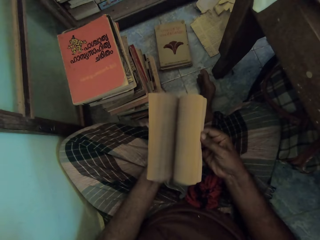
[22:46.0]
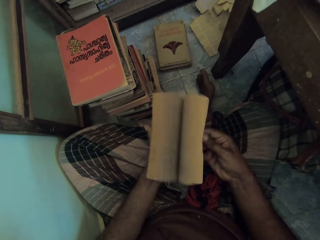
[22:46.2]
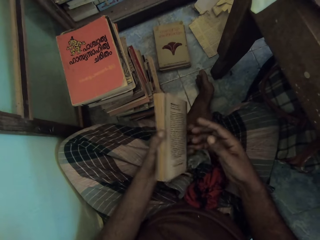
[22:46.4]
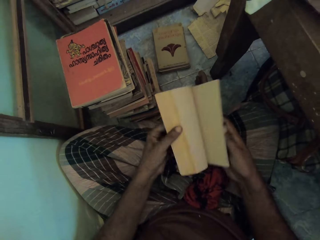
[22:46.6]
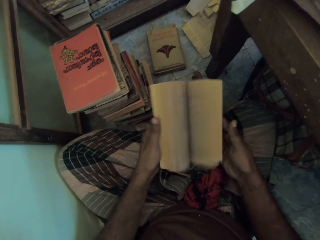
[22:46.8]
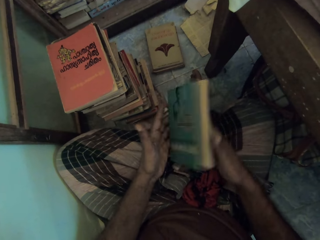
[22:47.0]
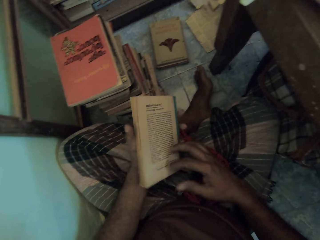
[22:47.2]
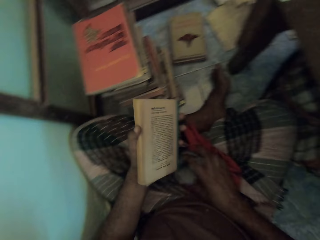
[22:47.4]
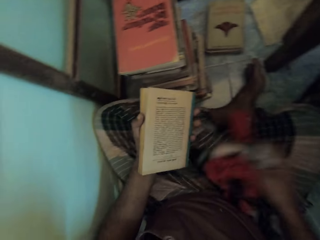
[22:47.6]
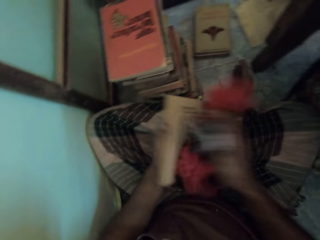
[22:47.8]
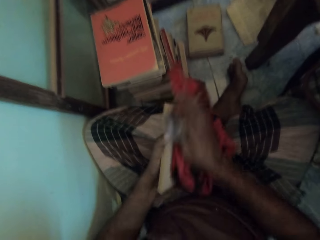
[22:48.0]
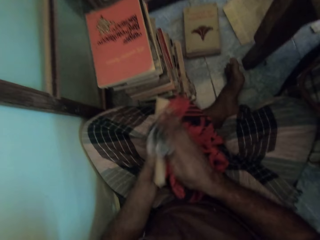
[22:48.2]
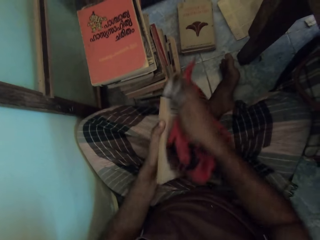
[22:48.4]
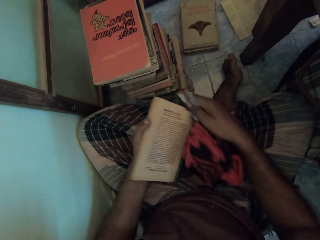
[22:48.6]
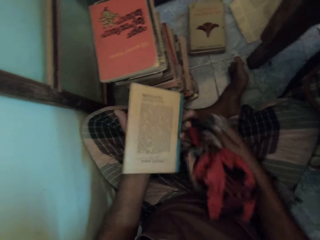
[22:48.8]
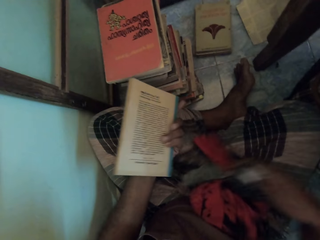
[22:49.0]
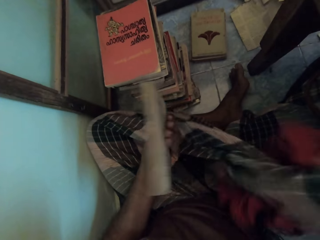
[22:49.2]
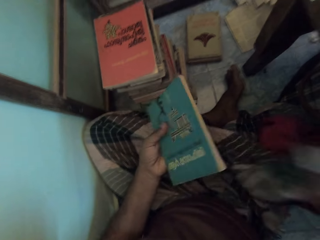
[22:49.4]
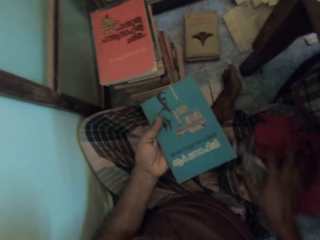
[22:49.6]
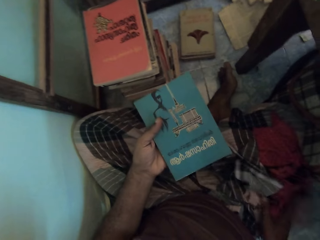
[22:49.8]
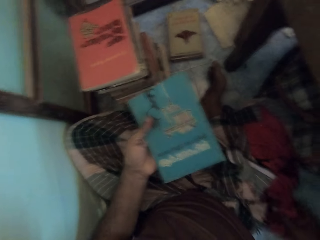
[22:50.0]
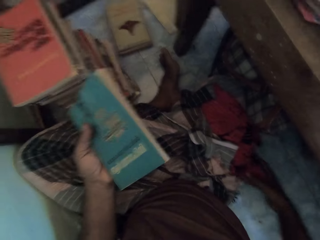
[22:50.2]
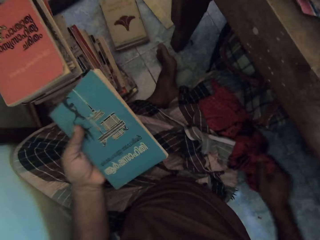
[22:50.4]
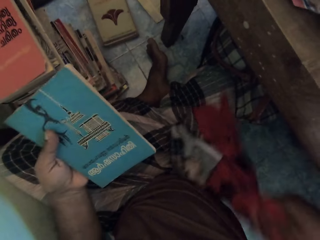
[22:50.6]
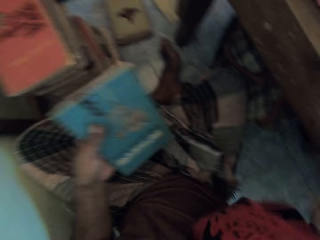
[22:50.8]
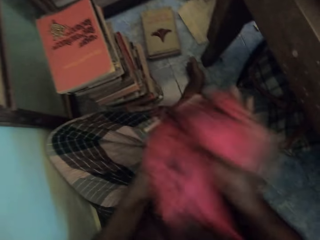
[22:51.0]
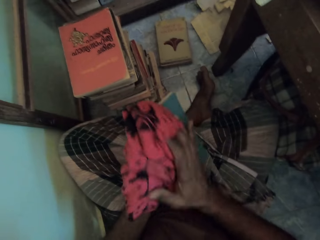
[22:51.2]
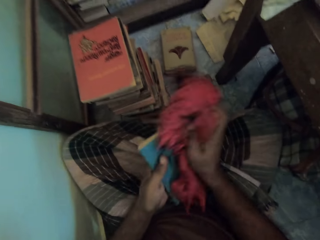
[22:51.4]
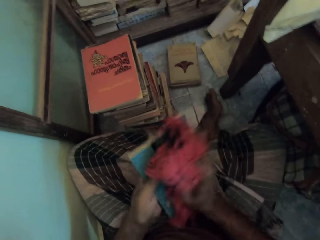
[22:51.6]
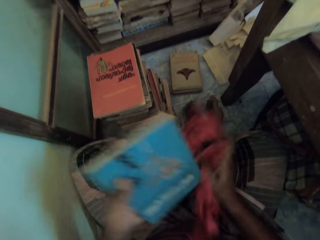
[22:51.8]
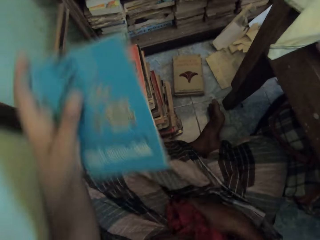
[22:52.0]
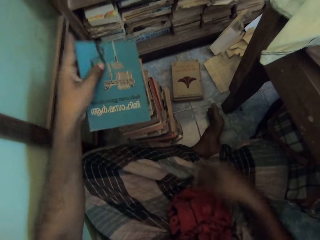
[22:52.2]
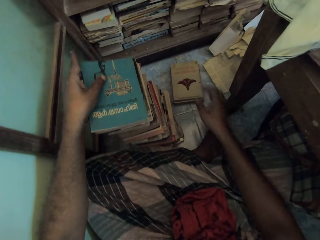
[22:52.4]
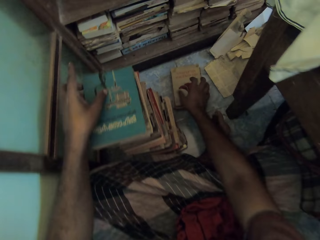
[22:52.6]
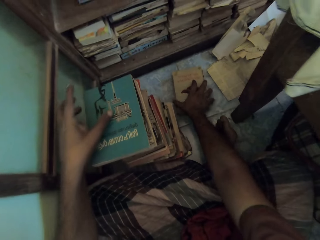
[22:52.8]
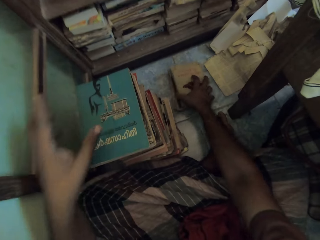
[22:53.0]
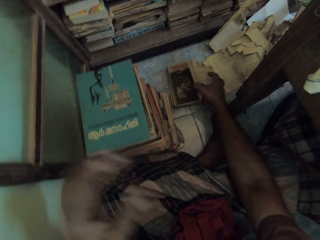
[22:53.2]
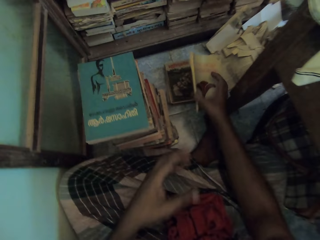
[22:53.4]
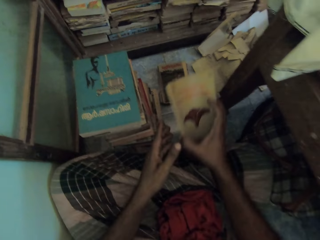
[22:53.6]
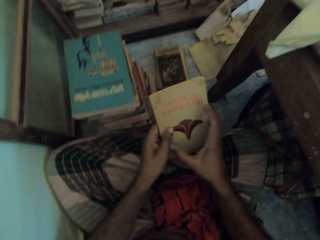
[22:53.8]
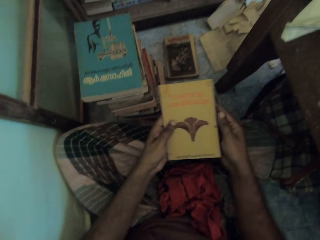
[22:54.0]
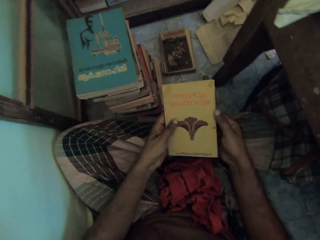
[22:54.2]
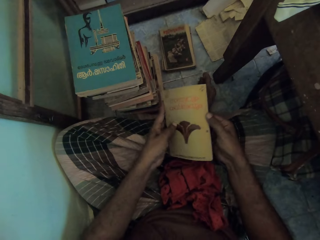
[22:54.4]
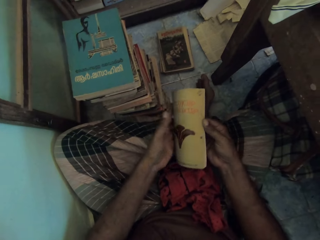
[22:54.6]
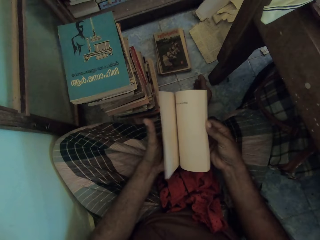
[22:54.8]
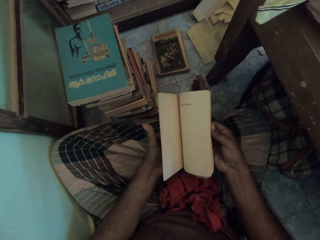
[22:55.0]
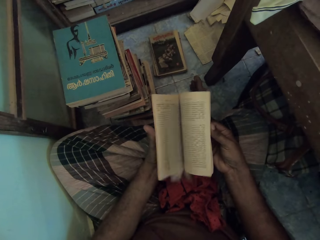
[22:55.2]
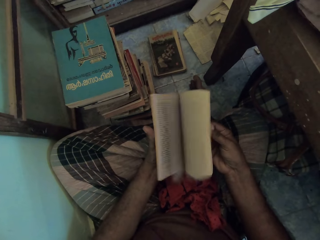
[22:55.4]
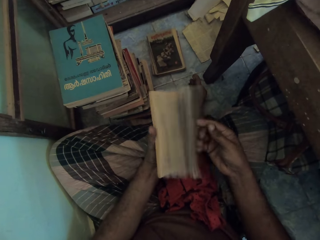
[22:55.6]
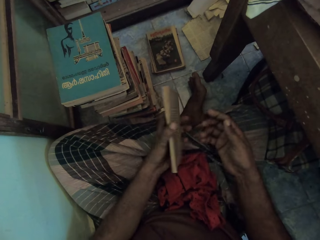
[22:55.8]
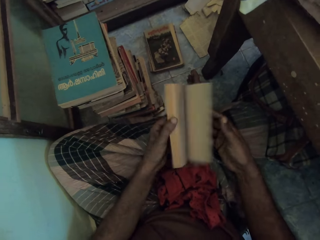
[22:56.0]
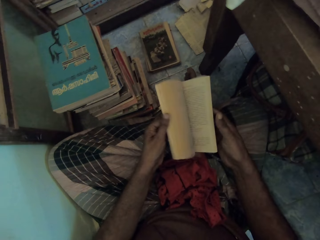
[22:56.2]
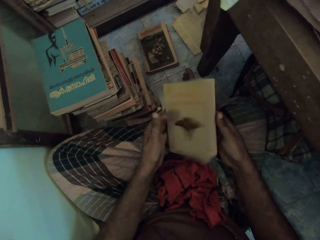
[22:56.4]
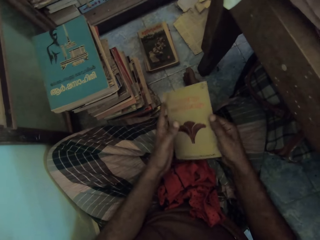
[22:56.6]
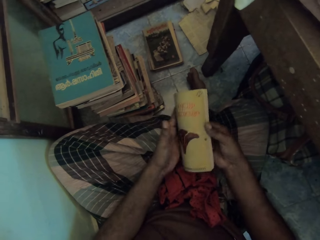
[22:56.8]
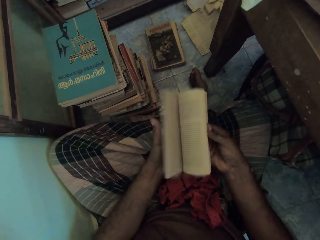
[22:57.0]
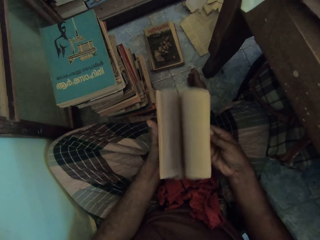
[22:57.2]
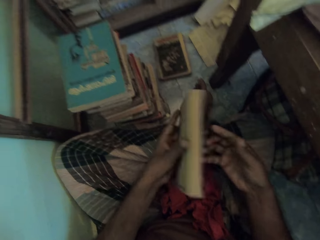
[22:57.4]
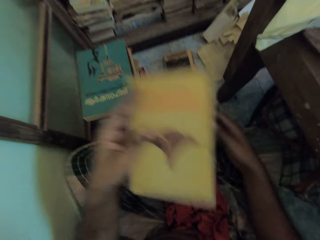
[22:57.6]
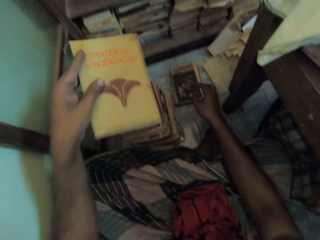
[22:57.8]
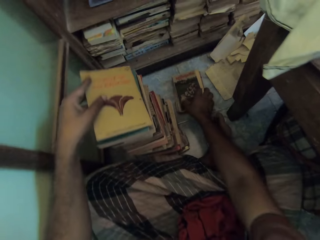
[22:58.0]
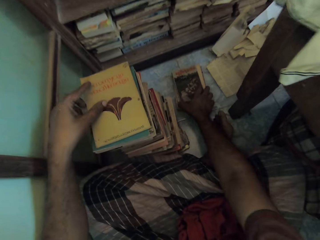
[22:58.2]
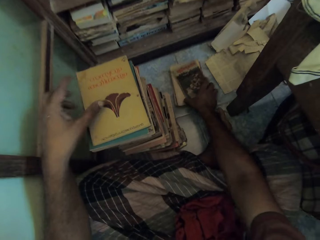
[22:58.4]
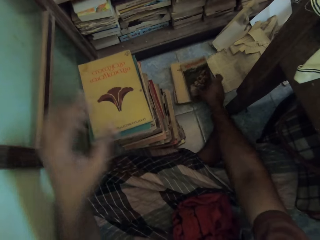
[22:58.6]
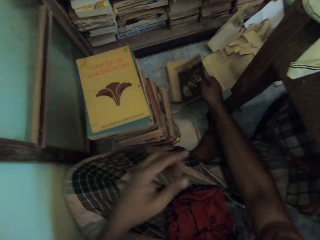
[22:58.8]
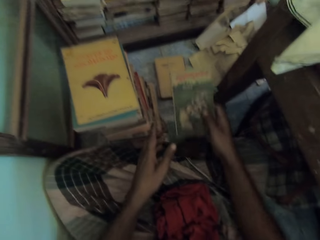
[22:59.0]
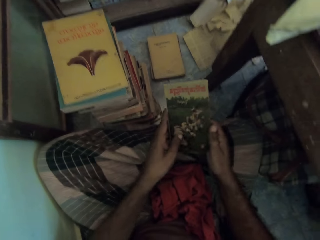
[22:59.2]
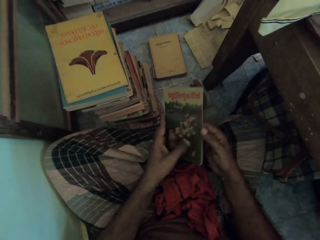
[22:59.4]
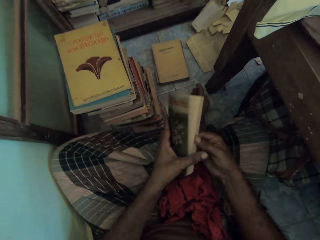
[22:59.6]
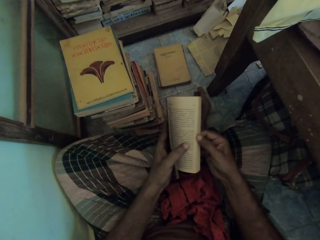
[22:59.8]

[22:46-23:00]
The camera wearer checks the pages of a book. They flip the book. They pick up a piece of cloth. They wipe the book with the piece of cloth. They adjust the piece of cloth. They drop the piece of cloth on the floor. They wipe the book with the piece of cloth. They drop the piece of cloth. They put the book on the pile of books. They pick up a book on the floor. They check the pages of the book. They flip the book. They put the book on the pile of books. They pick up a book on the floor.

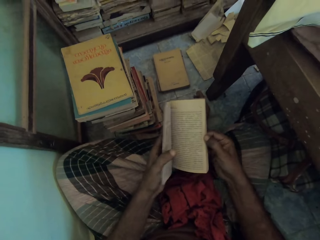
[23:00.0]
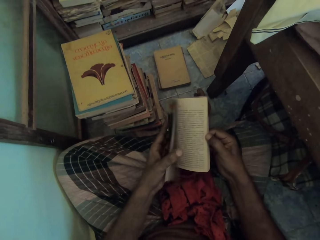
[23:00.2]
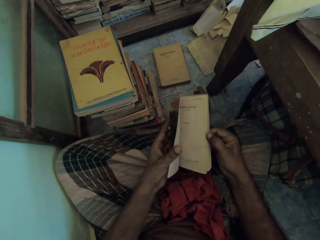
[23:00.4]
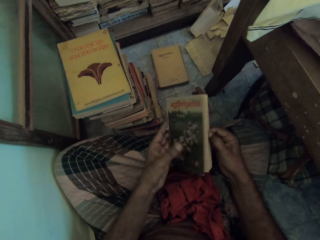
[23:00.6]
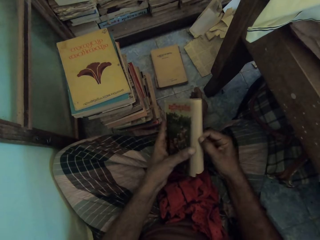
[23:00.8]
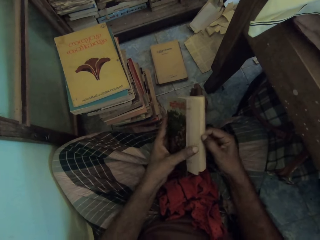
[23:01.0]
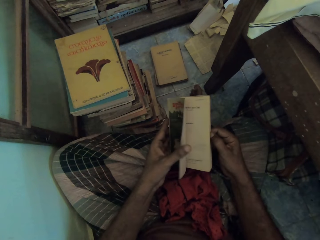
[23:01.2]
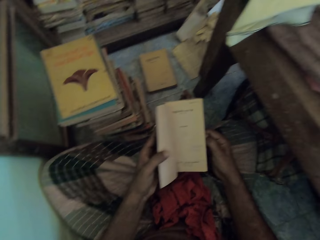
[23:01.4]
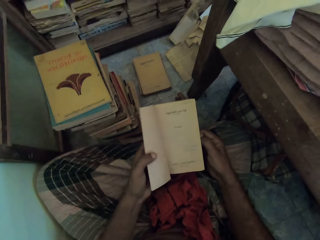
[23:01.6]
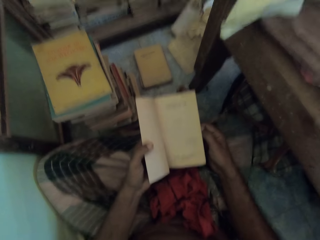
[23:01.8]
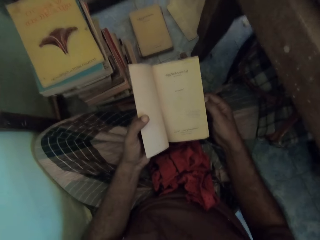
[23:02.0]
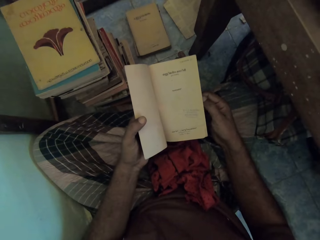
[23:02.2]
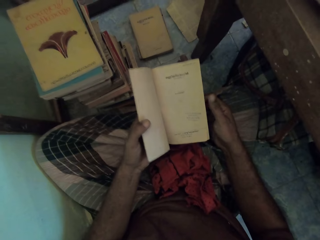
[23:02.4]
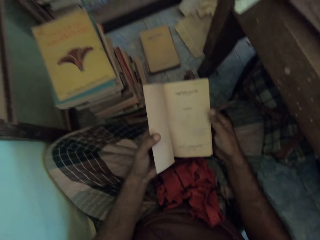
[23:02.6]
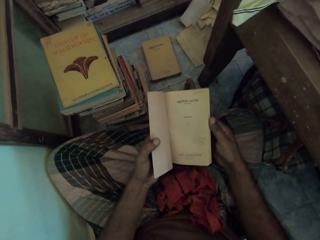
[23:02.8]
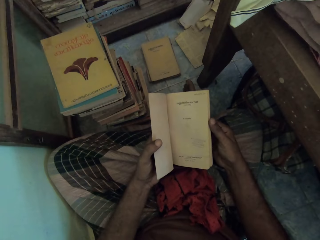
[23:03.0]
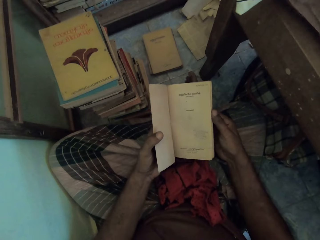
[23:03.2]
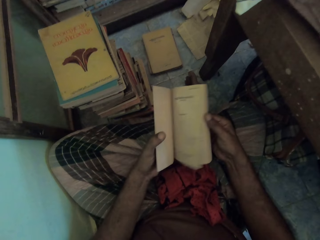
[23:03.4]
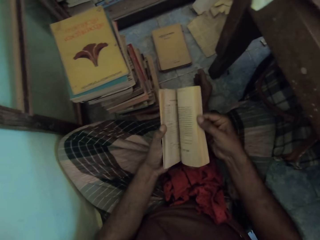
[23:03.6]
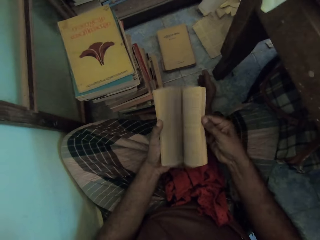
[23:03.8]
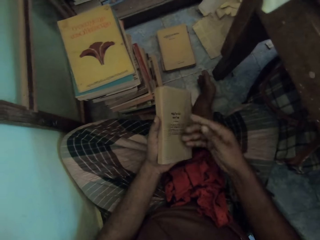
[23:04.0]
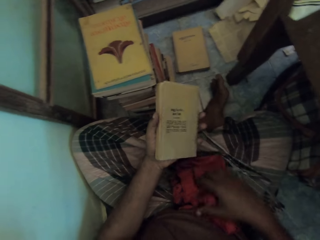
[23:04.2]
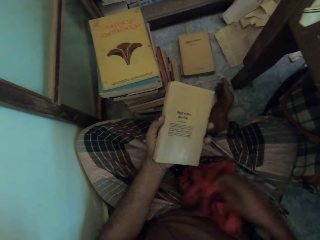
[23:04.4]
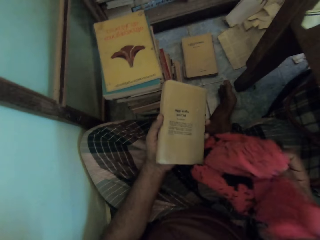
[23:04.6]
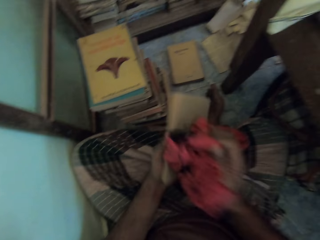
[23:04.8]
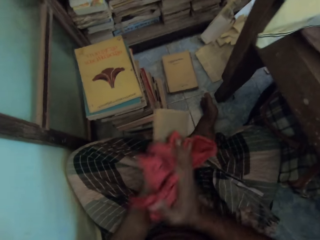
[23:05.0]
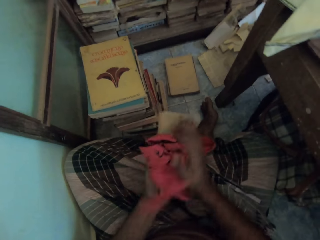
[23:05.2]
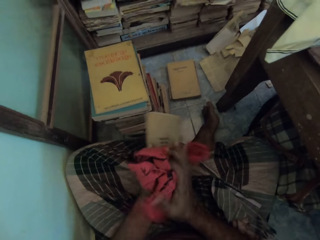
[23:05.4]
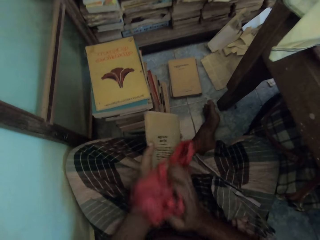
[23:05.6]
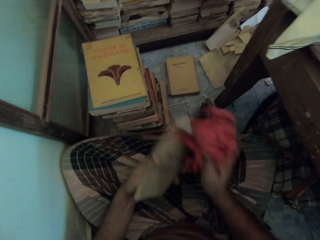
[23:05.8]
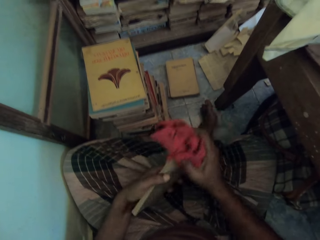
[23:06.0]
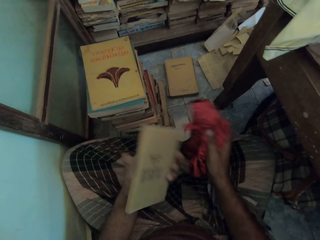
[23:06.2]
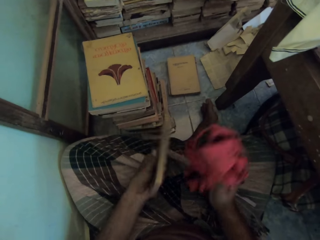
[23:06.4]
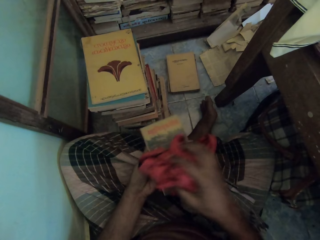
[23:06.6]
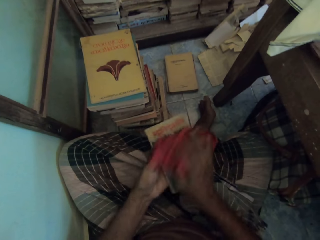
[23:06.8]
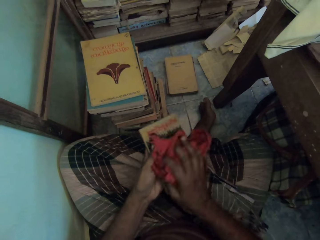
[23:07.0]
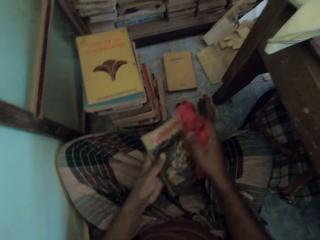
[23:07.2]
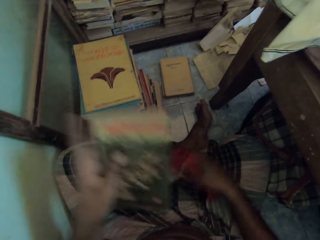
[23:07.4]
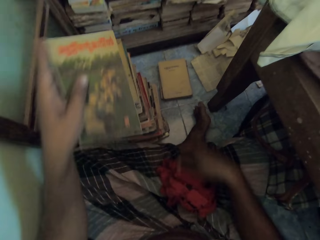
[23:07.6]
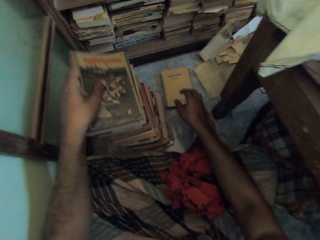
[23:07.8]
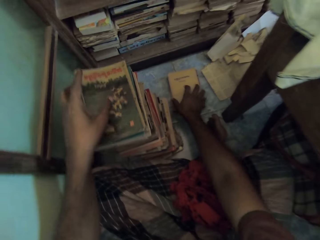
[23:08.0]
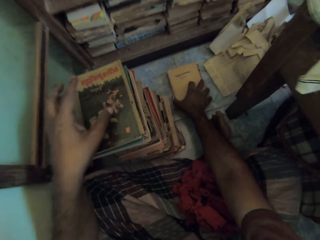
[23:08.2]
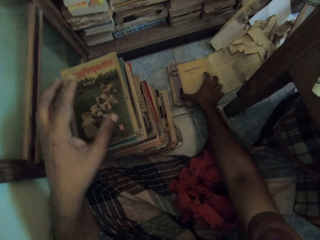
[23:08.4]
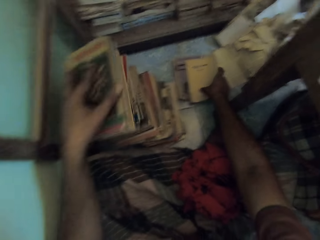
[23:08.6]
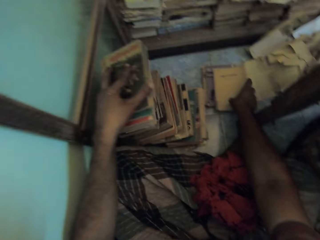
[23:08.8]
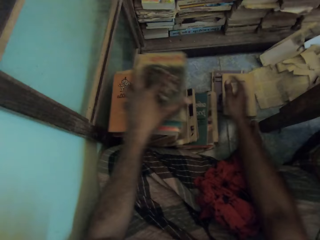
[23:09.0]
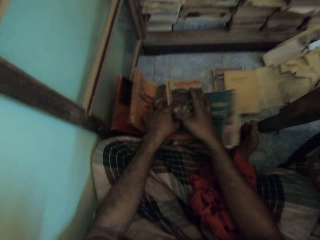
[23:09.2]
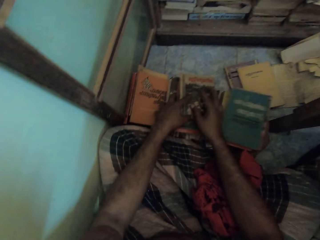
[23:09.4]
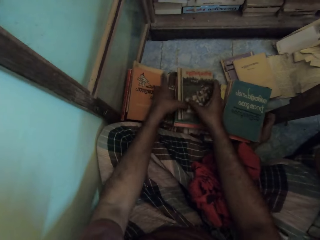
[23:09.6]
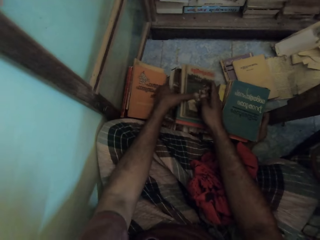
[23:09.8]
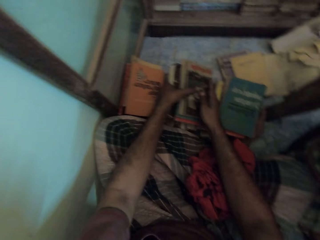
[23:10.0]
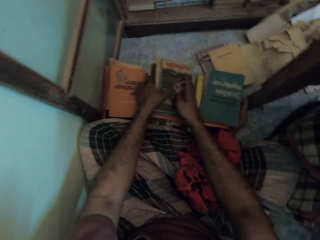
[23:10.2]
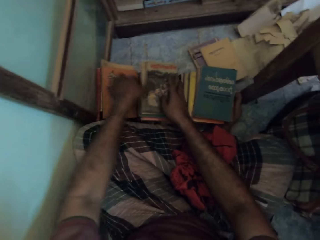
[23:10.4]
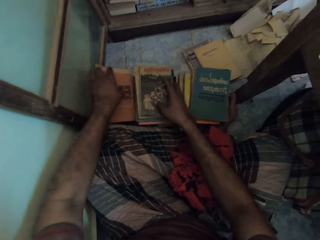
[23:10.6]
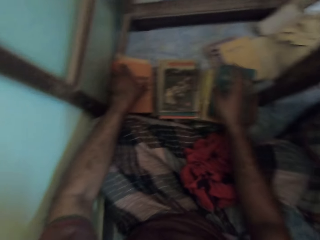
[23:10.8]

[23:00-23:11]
The camera wearer checks the pages of a book. They flip the book. They pick up a piece of cloth. They wipe the book with the piece of cloth. They drop the piece of cloth. They put the book on the pile of books. They pick up a book on the floor. They touch the book. They arrange books on the floor.
